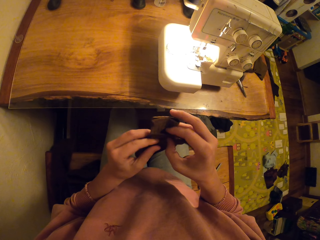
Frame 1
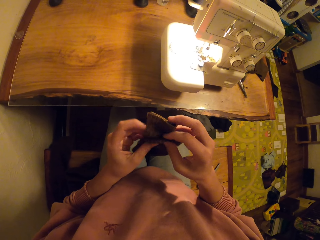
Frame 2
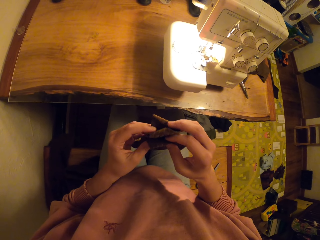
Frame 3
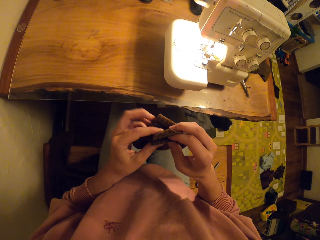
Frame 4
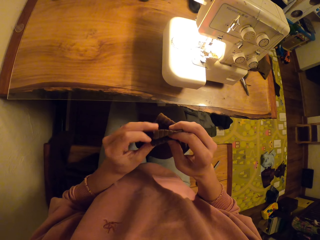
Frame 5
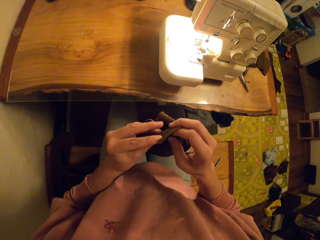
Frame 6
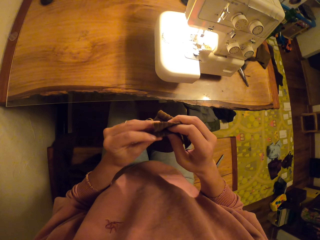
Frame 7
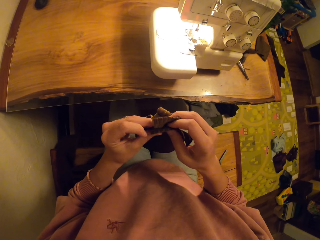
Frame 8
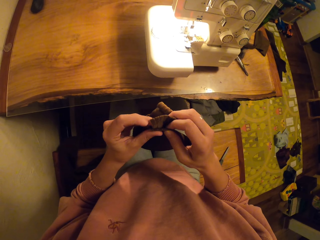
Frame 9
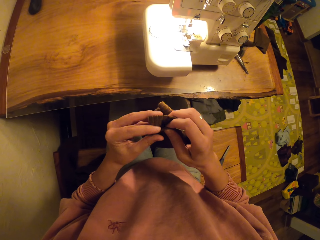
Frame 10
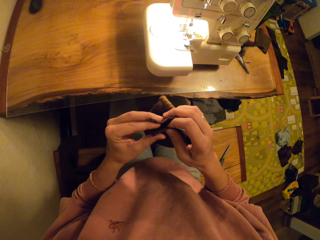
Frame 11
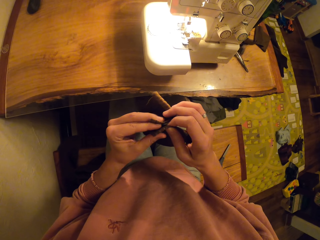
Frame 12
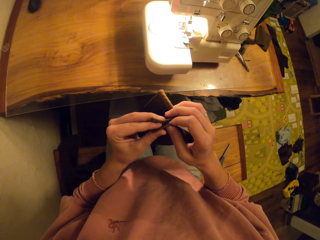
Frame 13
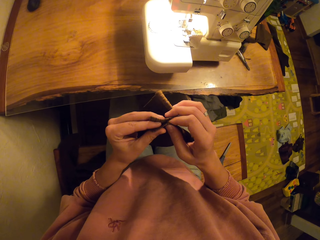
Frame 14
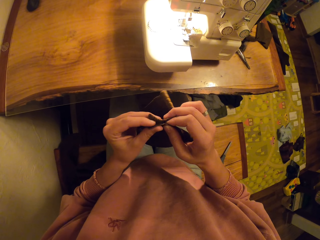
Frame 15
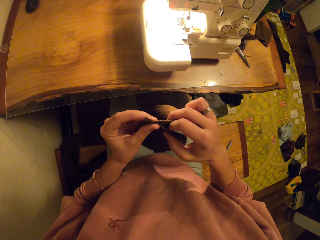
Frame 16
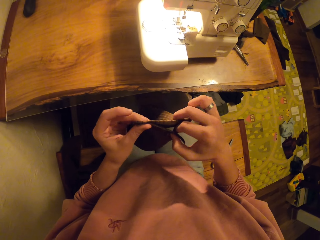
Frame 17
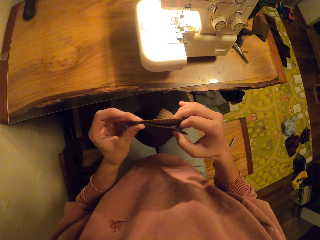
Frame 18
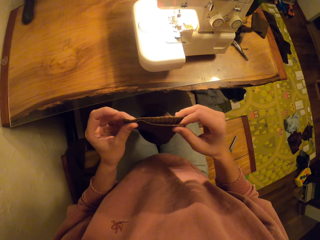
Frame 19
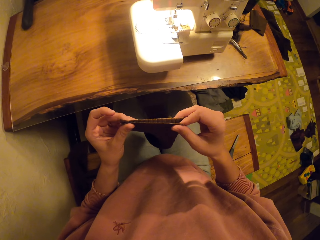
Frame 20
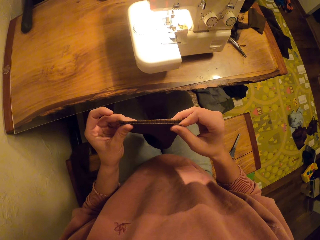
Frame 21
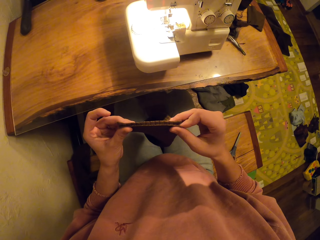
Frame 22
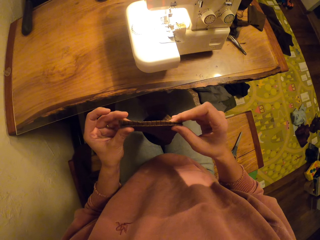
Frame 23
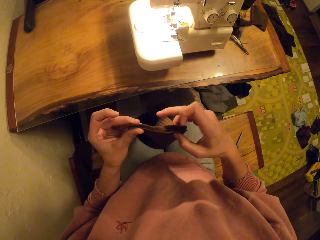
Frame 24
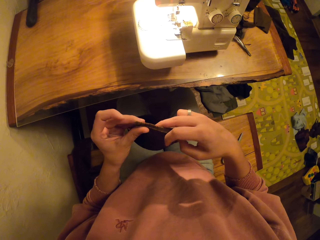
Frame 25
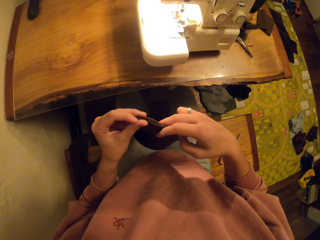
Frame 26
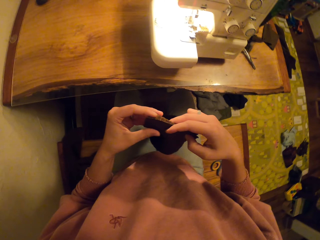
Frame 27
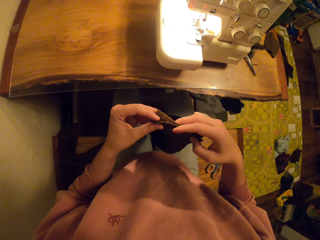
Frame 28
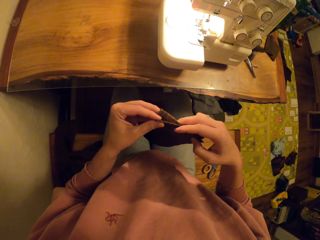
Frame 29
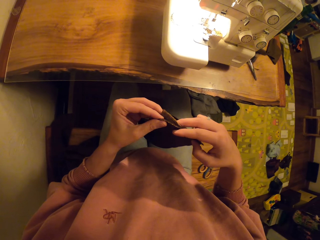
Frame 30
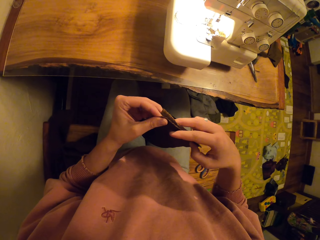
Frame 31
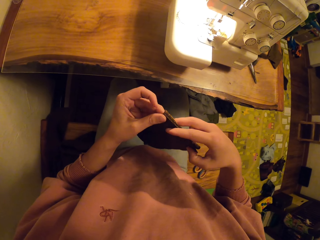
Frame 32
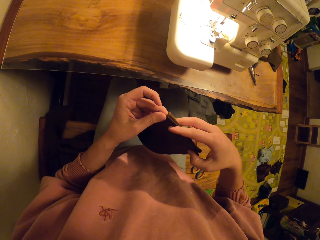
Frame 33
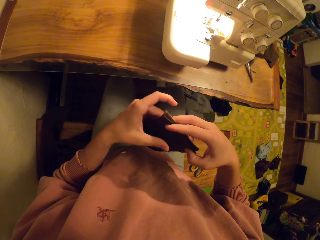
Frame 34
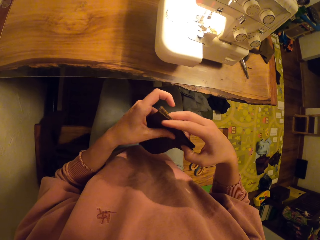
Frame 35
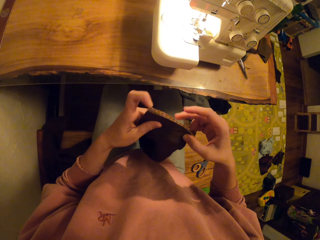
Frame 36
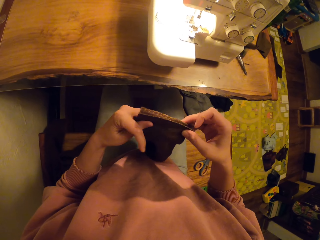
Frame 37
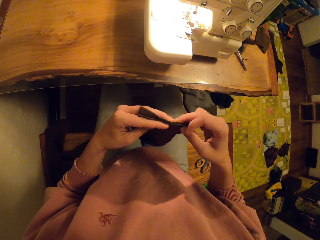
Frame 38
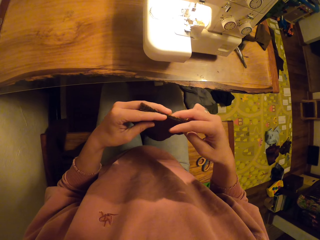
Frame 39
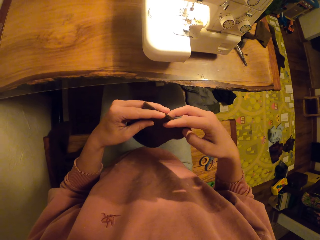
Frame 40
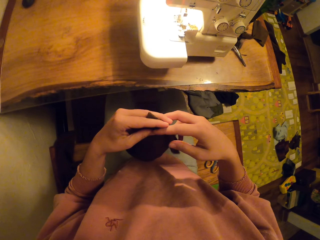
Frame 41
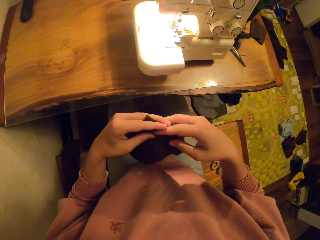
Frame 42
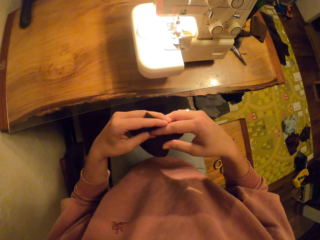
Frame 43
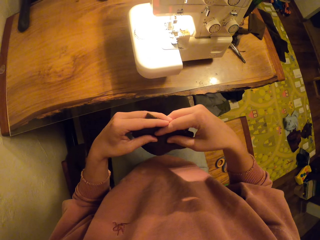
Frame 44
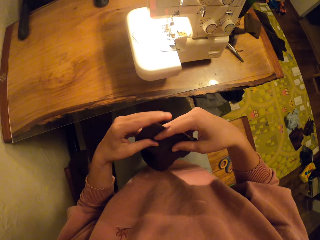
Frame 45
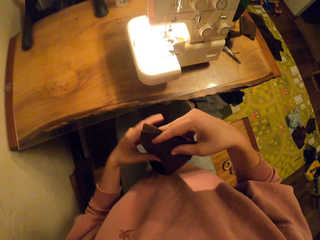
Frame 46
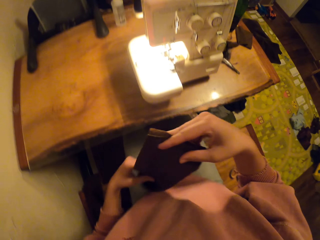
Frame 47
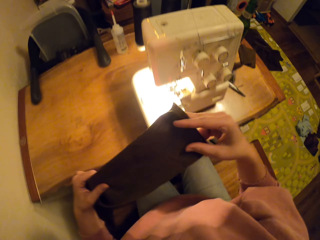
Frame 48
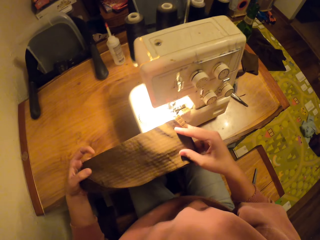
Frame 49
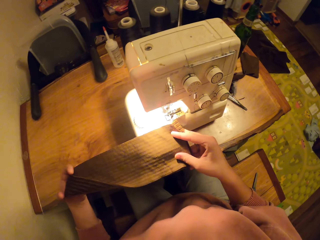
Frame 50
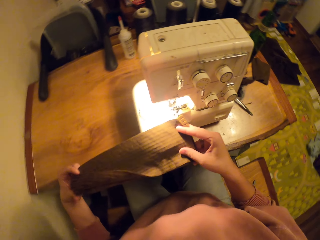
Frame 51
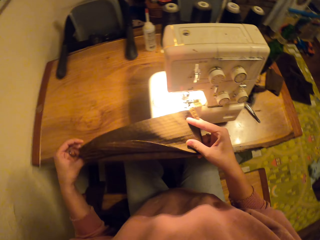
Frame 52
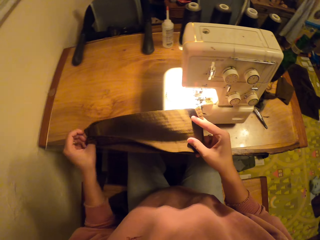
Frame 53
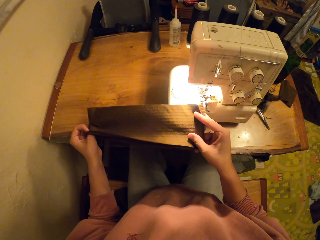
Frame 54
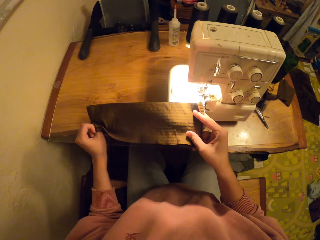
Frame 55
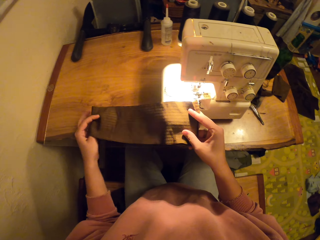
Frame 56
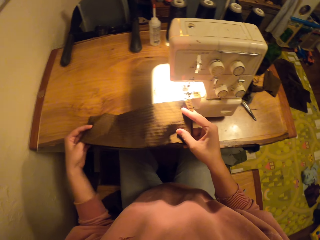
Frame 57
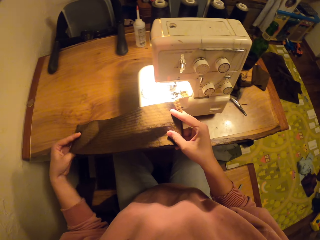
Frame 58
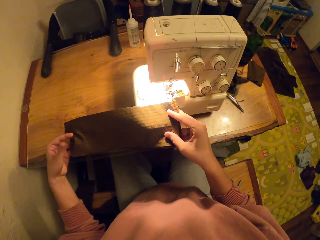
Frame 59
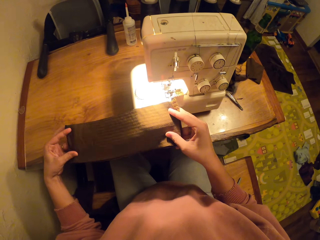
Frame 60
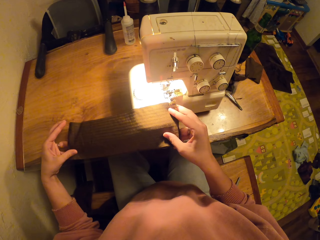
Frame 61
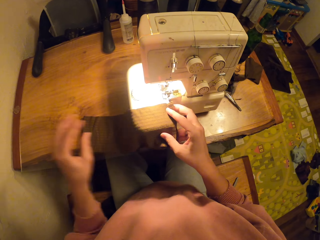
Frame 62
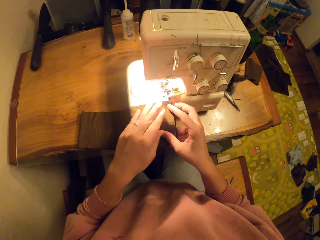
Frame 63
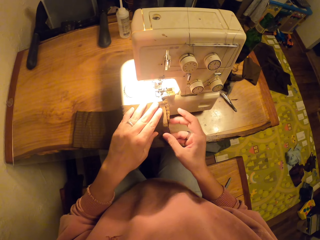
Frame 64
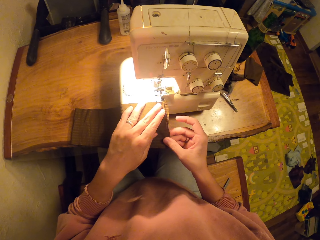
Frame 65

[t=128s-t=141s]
The camera wearer folds the fabric. They put the piece of cloth on the sewing machine.

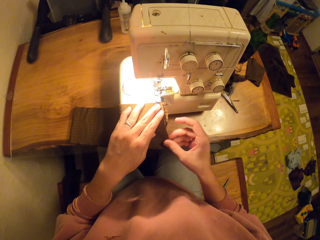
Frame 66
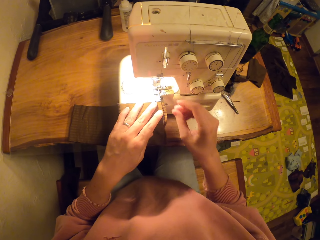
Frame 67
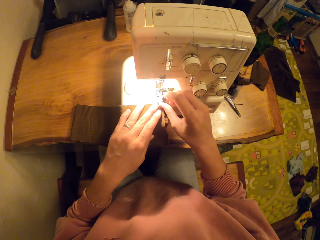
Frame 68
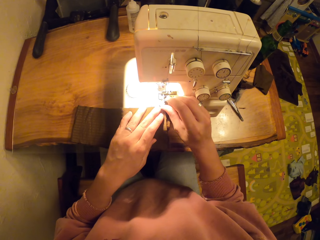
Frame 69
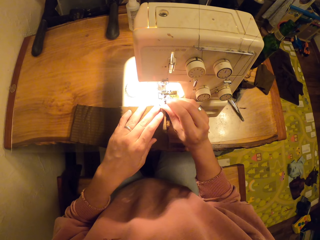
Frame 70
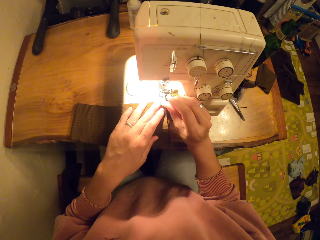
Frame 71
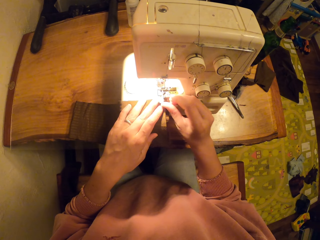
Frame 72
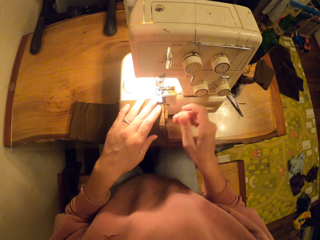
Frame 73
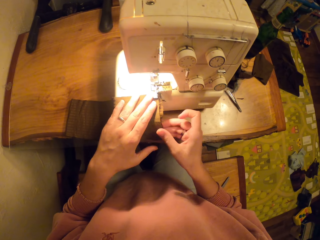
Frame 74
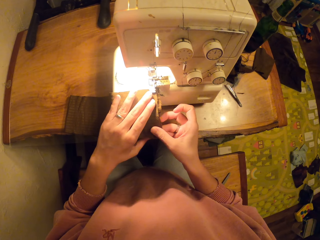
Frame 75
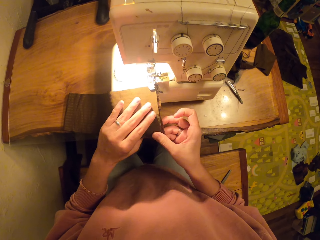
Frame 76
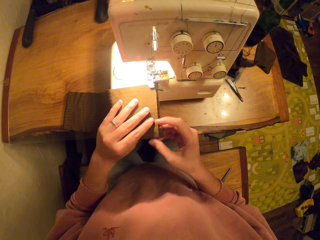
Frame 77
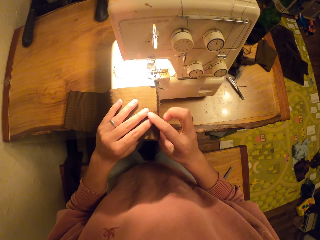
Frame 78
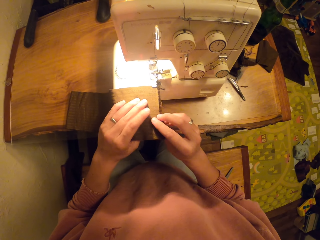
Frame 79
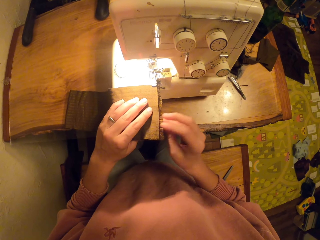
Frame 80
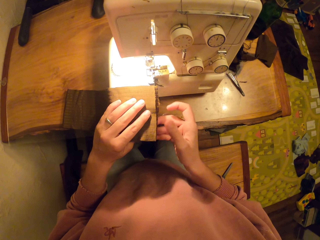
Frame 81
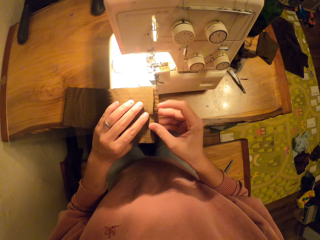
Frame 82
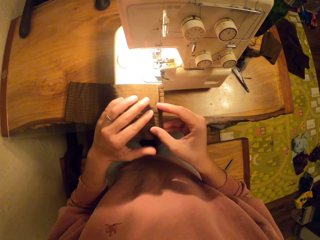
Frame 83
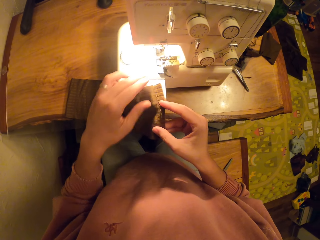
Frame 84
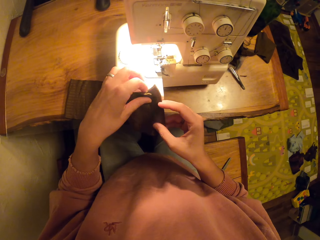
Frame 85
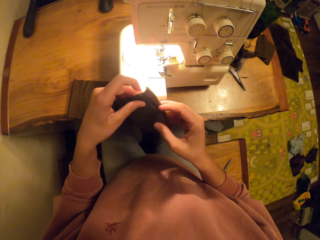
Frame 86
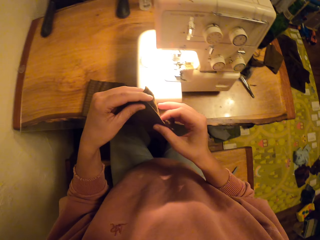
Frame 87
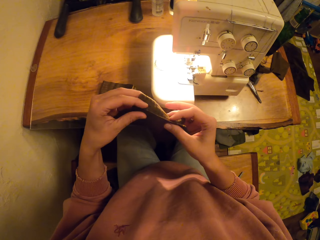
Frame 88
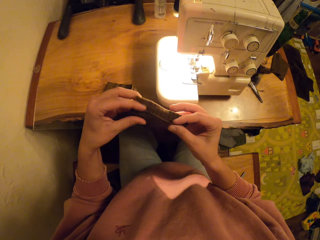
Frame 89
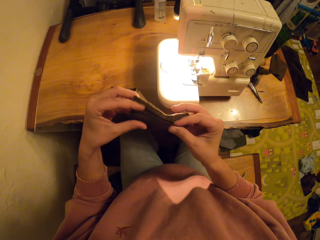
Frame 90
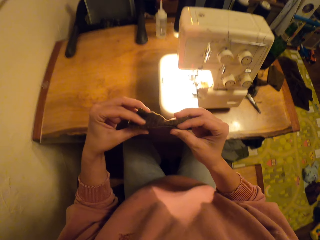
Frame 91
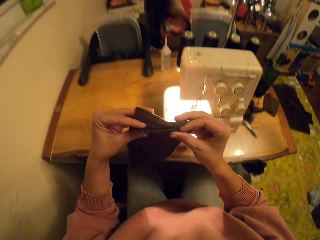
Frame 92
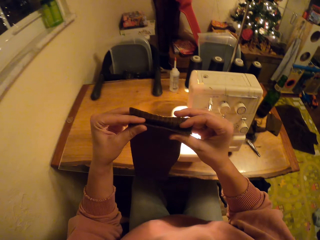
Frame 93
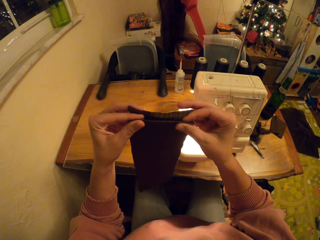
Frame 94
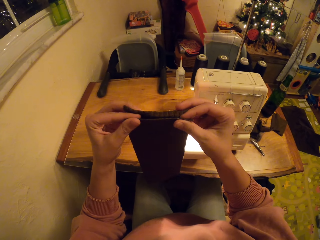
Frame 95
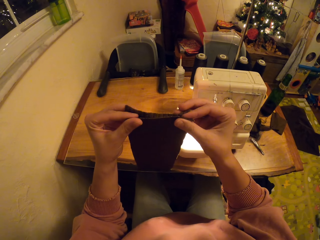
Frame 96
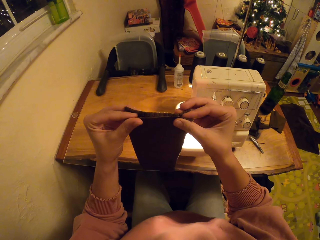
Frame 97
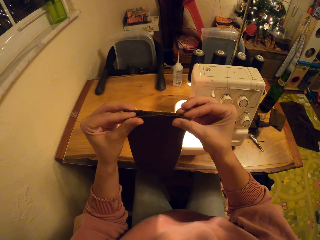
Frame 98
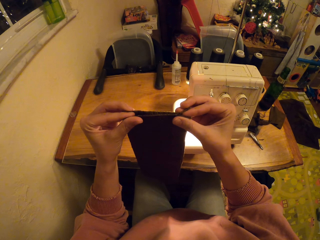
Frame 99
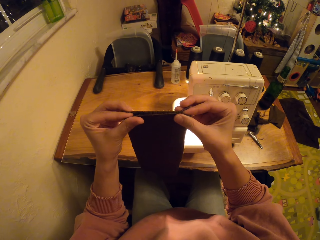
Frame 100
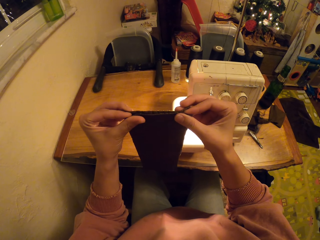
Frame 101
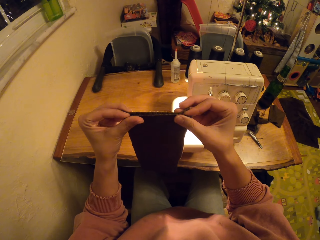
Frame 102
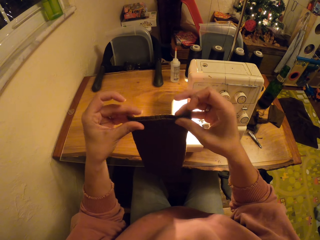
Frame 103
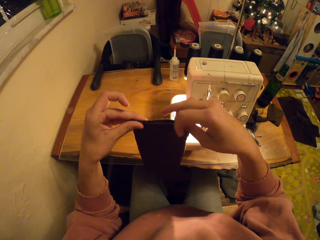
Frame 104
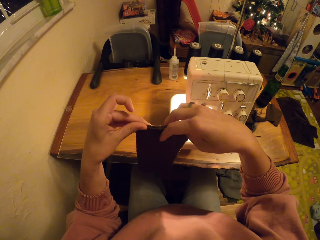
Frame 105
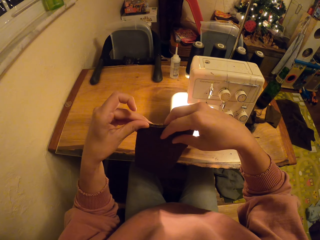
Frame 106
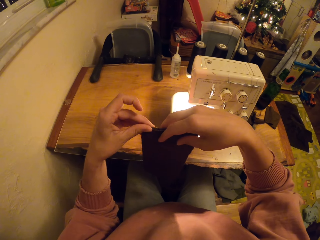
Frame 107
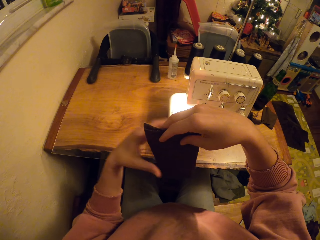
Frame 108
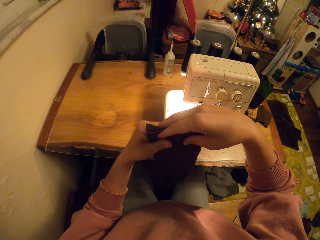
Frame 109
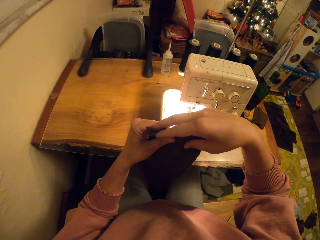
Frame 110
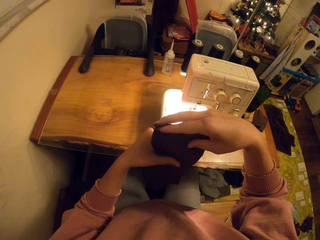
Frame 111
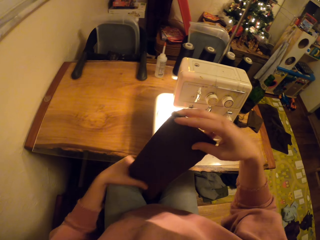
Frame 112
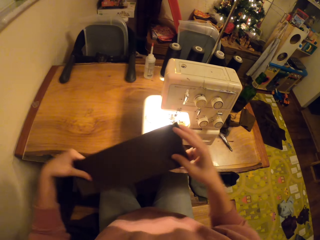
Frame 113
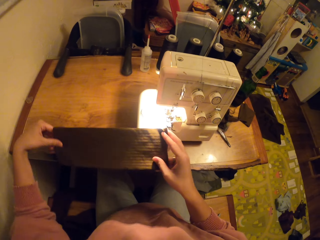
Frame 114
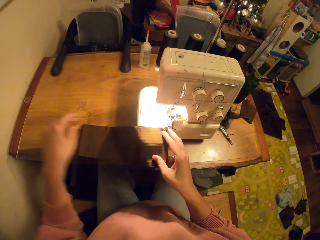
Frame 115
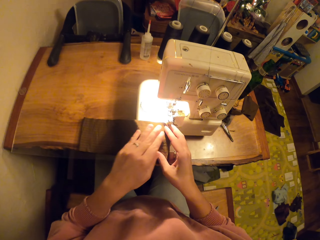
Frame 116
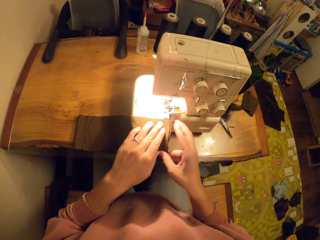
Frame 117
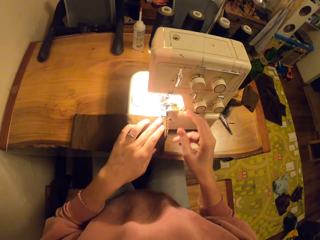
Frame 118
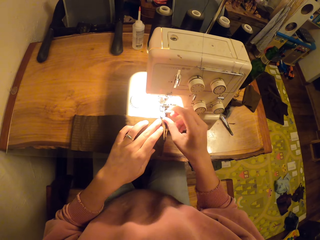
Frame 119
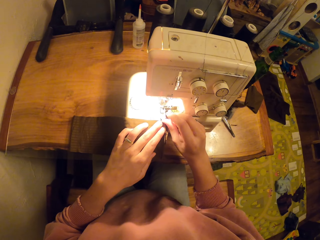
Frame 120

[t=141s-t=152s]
The camera wearer sews the fabric. They hold up the fabric.
